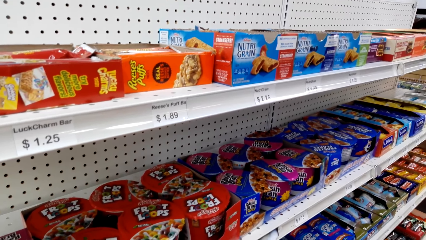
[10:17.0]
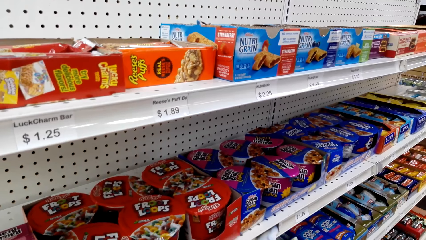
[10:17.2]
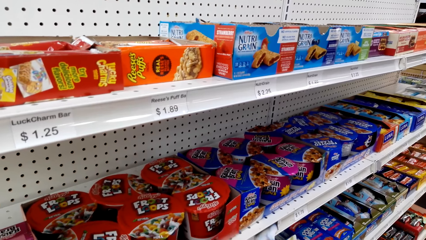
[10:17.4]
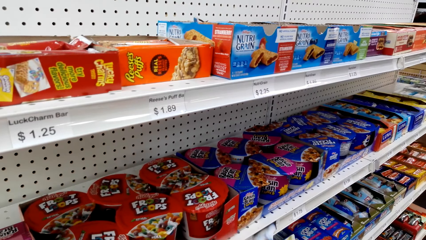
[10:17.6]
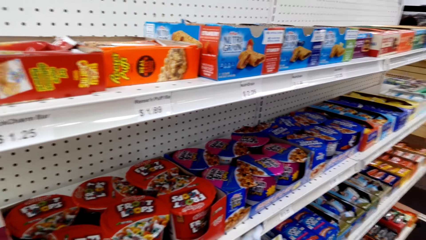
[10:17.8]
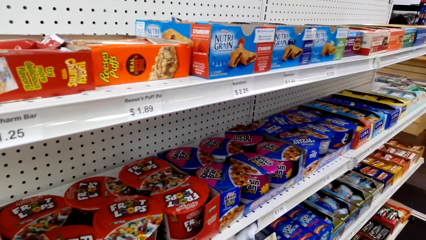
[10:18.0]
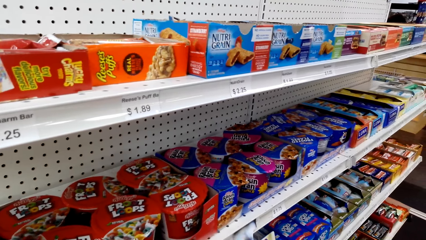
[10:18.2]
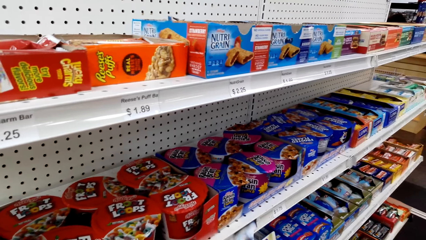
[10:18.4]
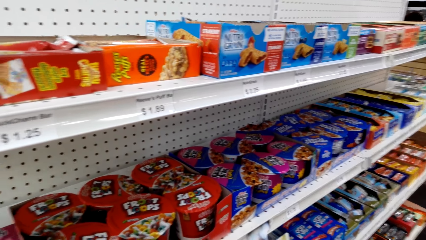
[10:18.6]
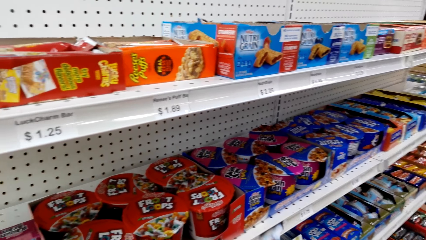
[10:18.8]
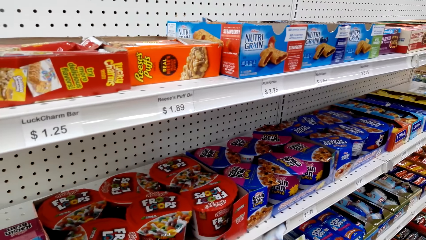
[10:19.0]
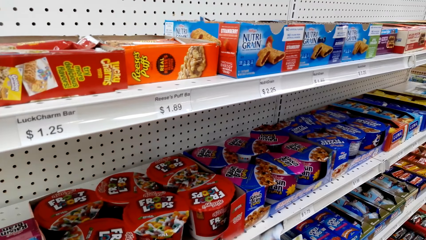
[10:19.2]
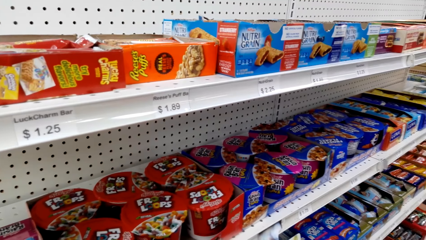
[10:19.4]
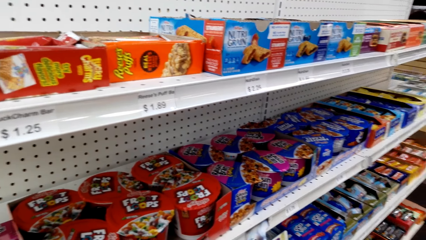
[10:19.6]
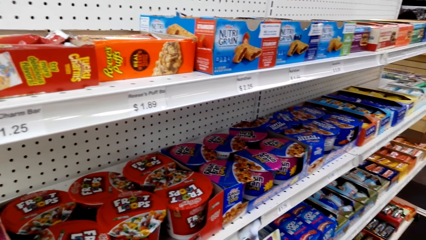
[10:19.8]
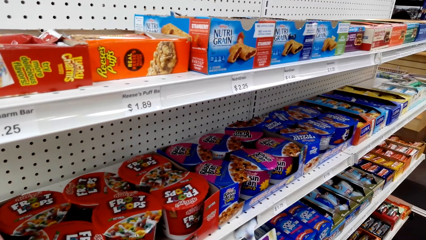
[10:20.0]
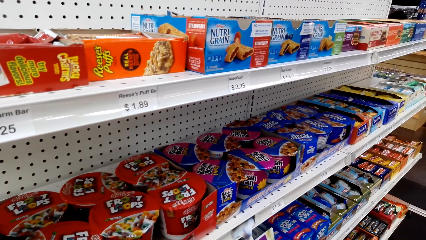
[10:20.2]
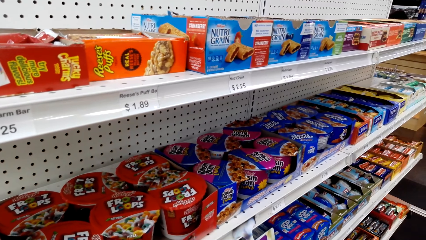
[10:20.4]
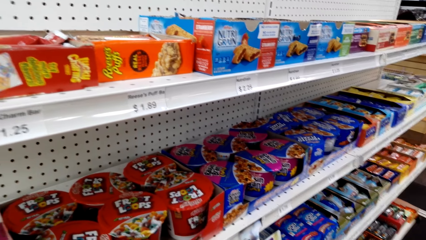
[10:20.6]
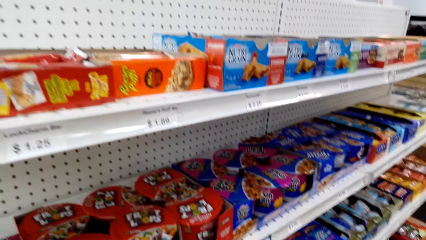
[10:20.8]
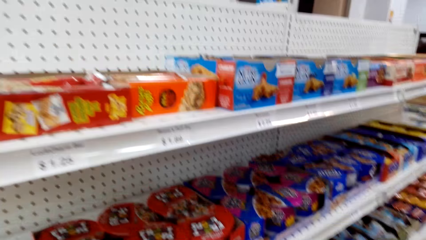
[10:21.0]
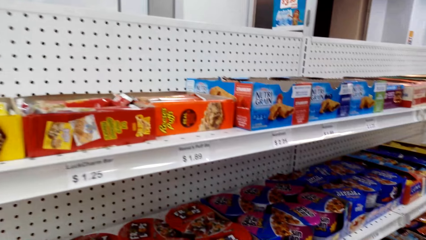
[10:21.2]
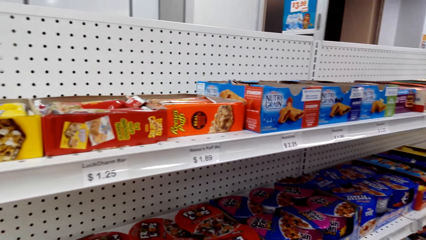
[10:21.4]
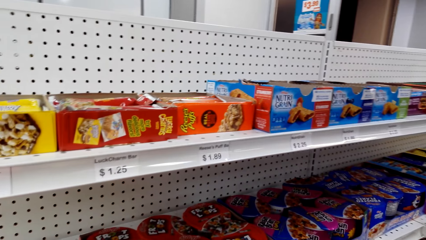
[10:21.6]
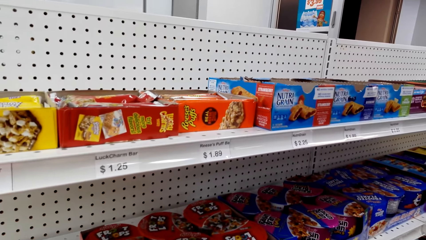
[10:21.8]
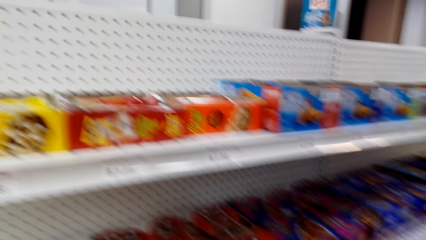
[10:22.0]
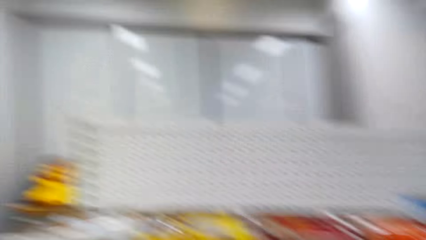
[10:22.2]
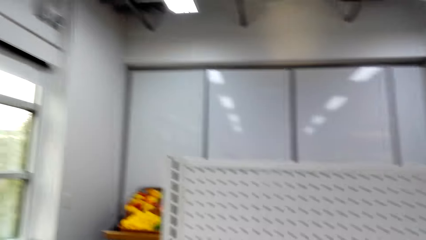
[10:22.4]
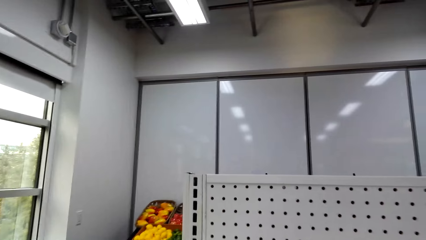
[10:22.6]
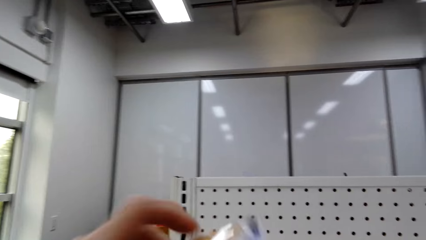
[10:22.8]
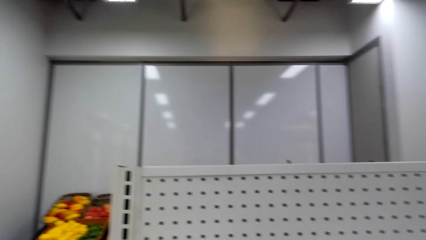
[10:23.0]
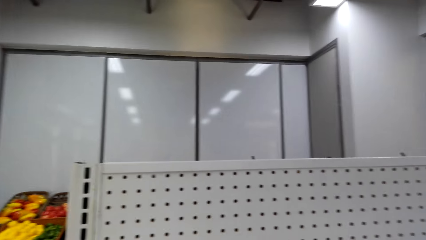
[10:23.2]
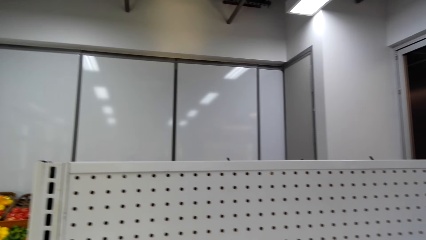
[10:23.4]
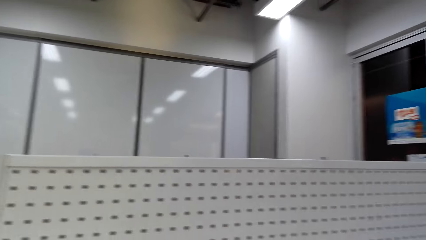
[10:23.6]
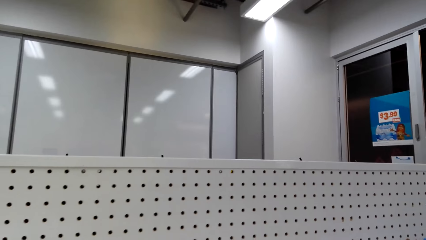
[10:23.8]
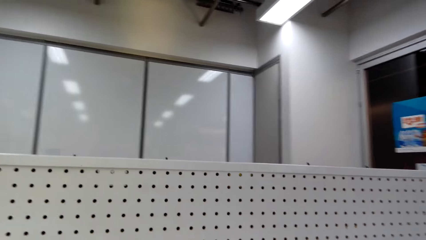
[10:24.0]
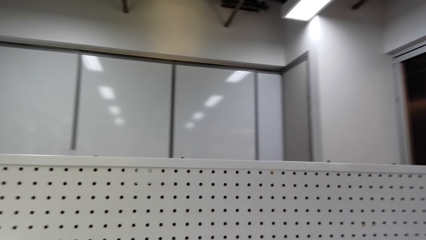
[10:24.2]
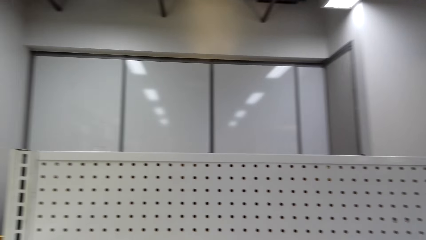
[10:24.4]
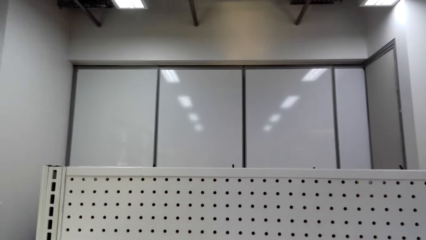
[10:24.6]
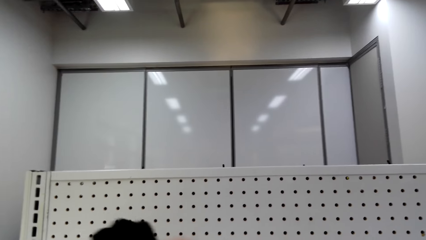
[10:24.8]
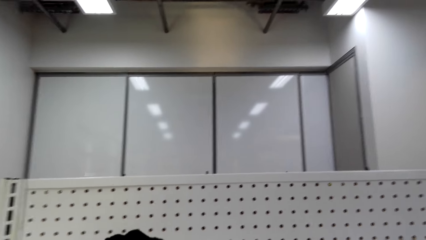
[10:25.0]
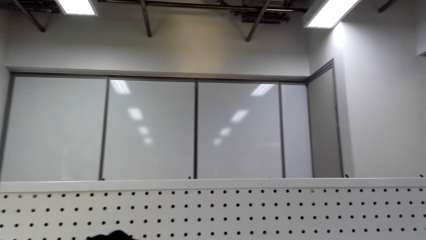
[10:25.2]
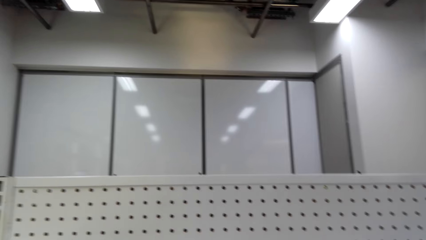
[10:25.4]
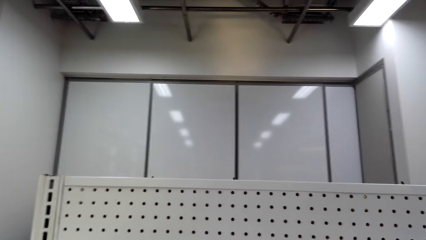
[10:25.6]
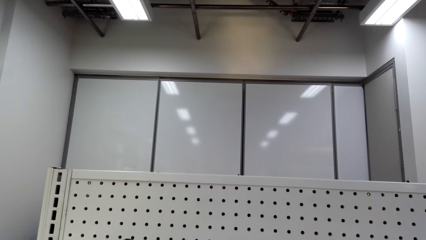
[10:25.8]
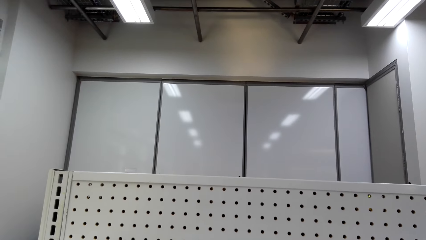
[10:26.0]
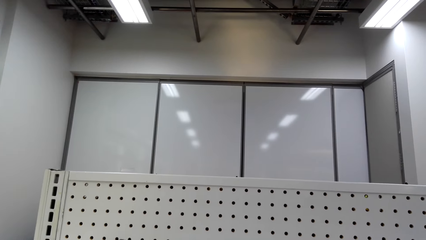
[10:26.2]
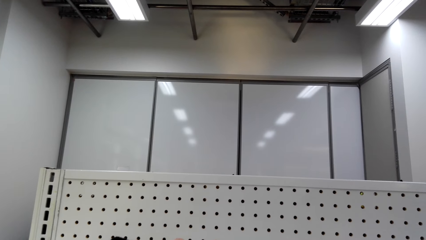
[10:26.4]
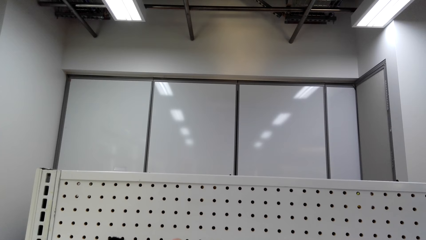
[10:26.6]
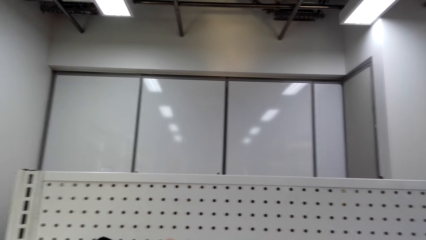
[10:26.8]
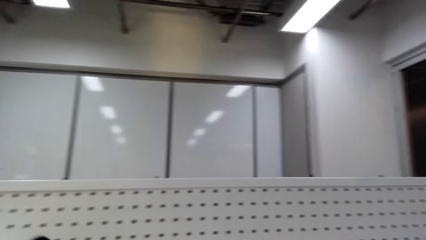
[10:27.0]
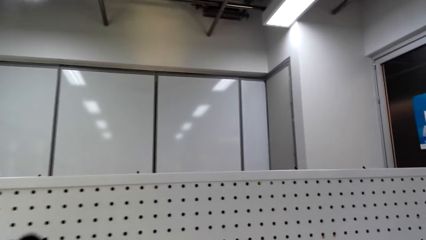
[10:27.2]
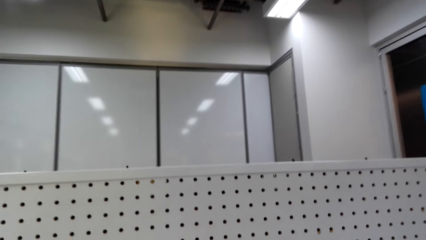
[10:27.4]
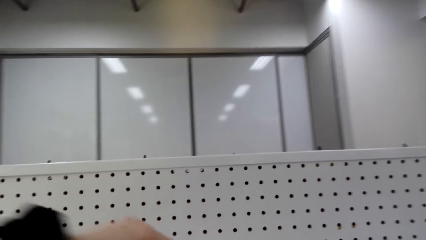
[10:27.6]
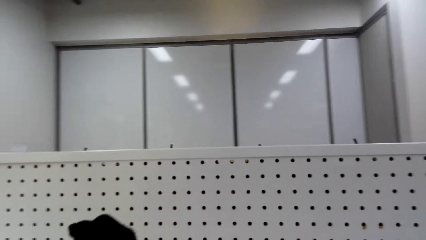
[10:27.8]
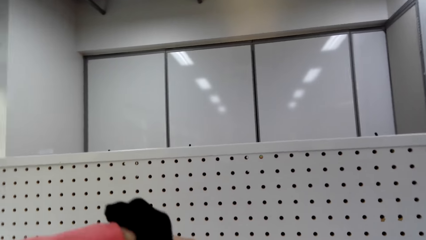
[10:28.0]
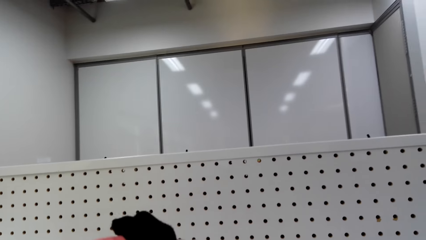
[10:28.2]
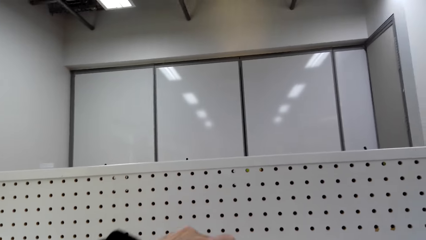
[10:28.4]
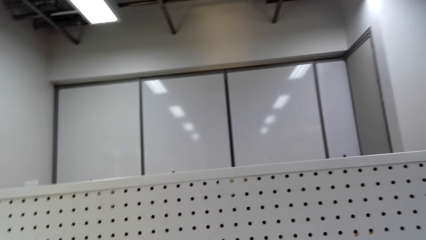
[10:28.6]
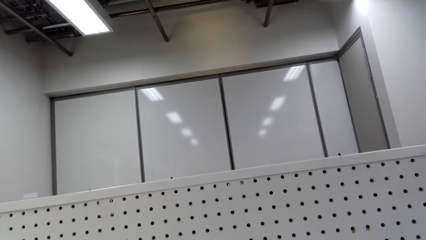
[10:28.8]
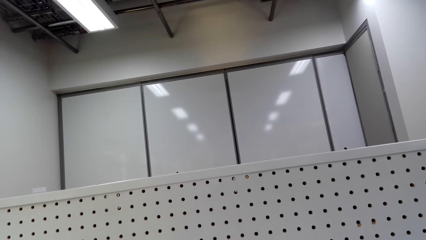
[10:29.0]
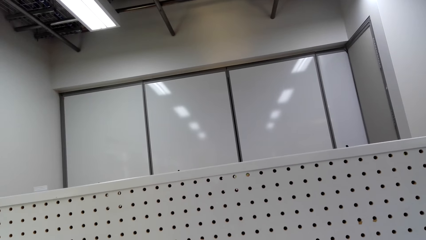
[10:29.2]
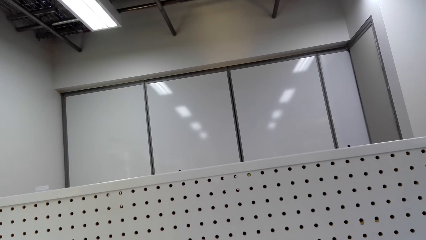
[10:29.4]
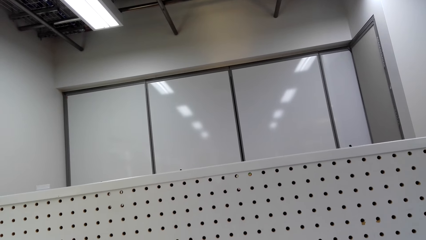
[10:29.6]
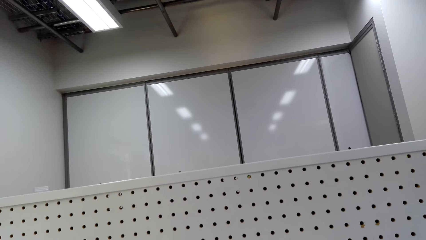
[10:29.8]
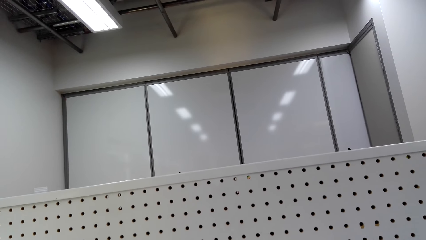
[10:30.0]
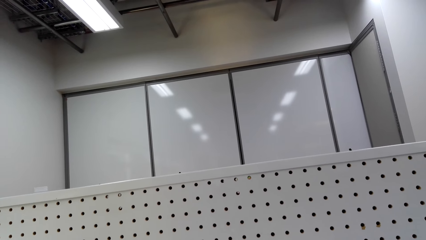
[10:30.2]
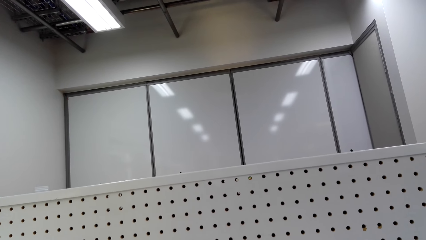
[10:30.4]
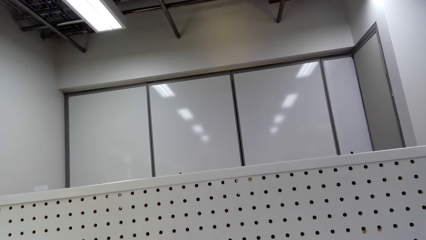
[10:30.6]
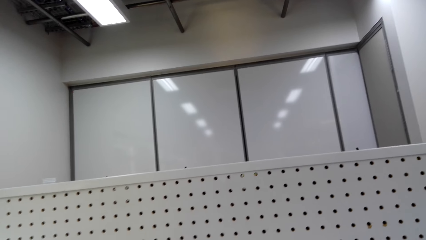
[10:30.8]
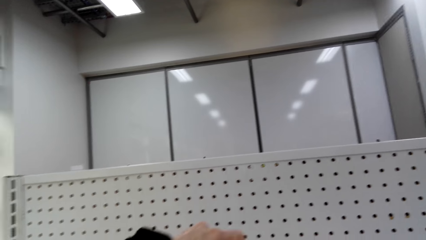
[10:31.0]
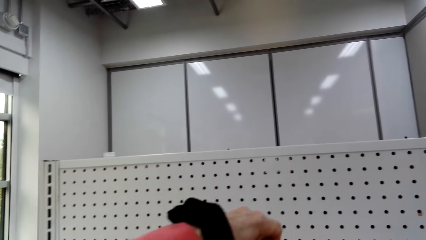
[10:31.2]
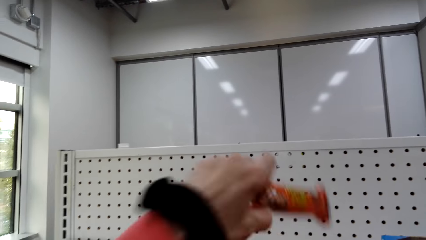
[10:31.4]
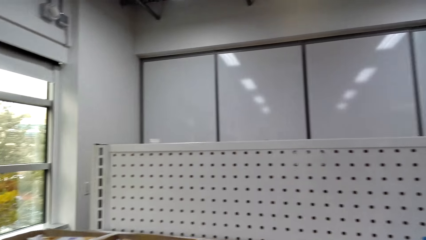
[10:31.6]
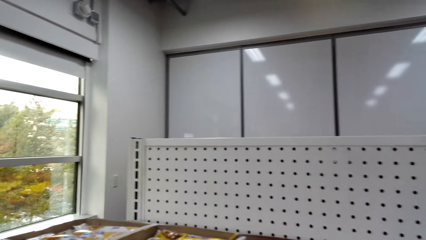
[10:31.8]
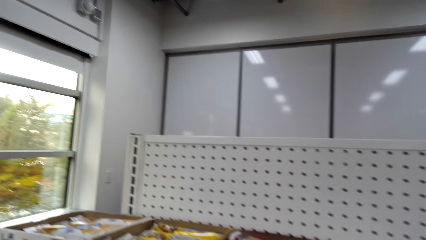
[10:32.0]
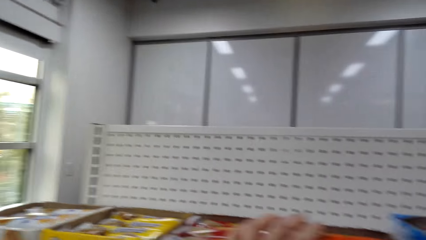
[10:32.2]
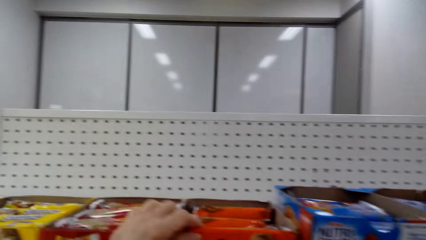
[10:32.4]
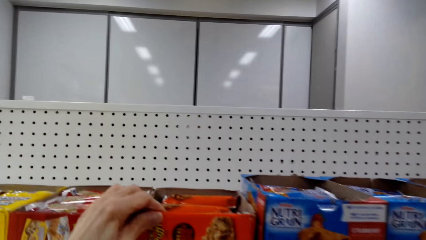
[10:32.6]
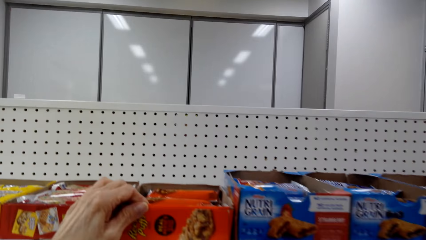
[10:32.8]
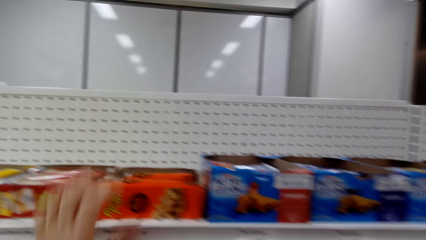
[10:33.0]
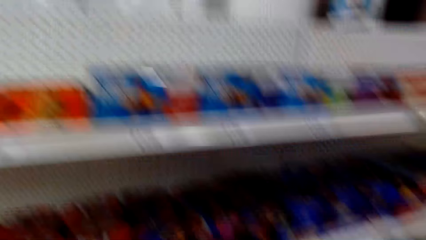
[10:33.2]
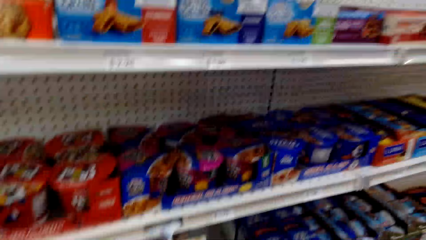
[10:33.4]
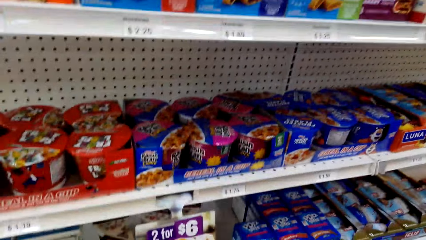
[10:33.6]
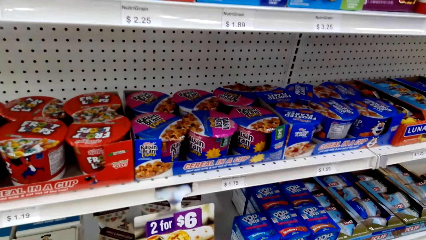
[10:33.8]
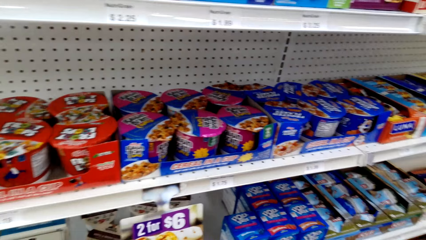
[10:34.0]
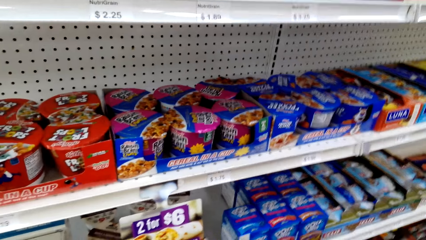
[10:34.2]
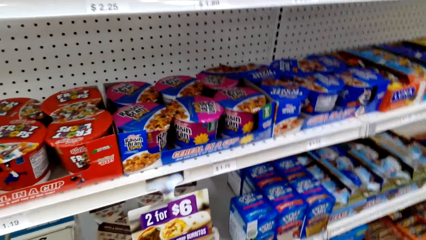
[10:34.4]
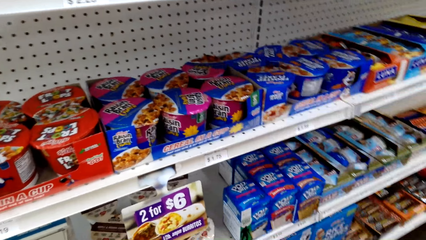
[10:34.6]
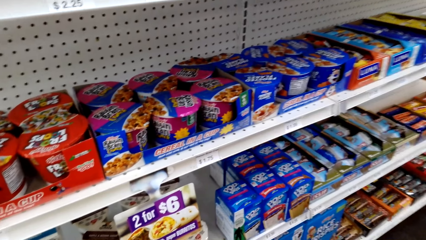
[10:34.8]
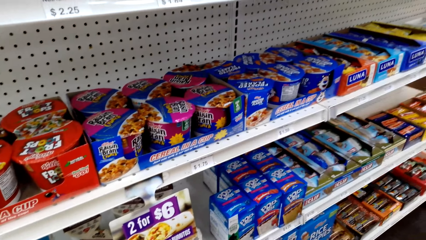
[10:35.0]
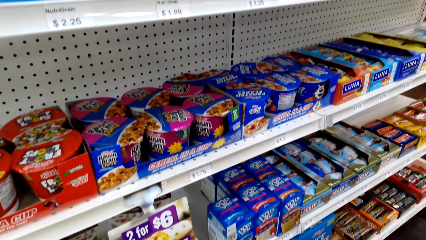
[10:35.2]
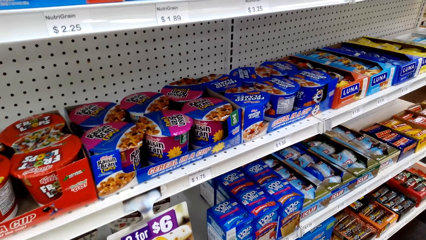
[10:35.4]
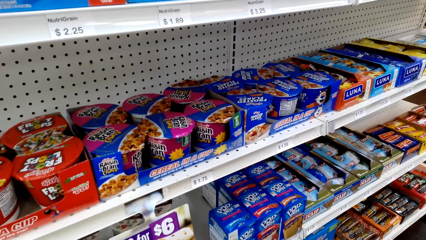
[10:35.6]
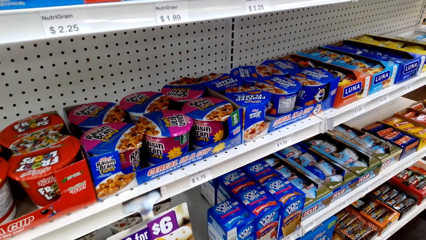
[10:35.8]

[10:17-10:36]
The camera wearer returns something on the shelf. A person arranges the Lune on the shelf. The camera wearer touches the supermarket shelves. They pick something from the supermarket shelf and look at something.
